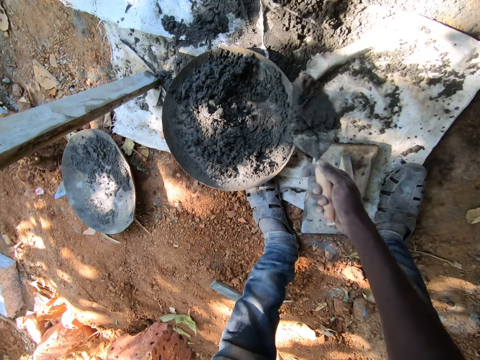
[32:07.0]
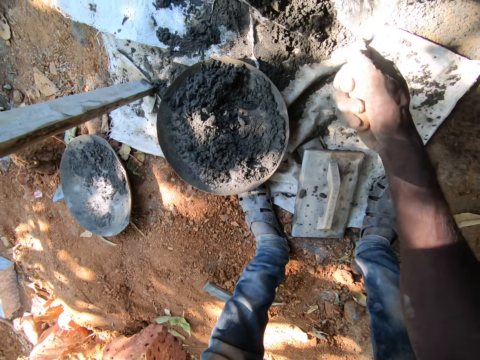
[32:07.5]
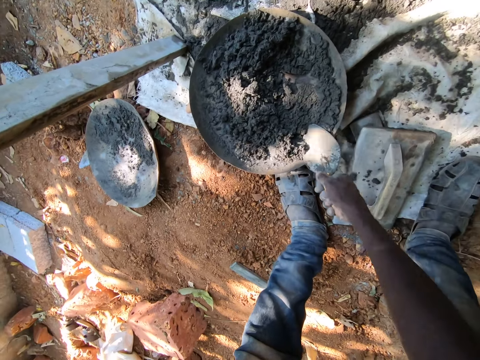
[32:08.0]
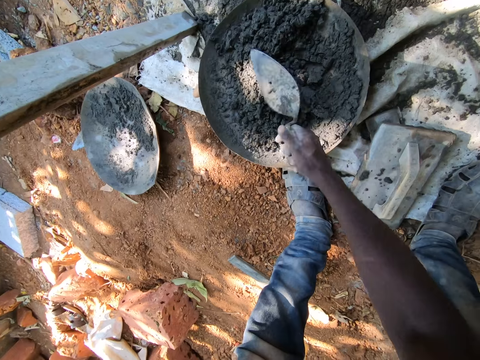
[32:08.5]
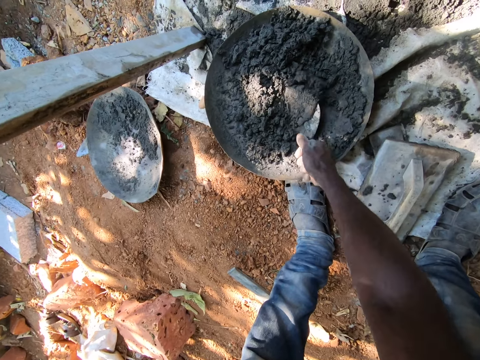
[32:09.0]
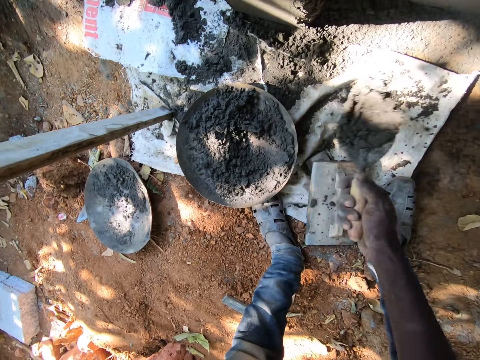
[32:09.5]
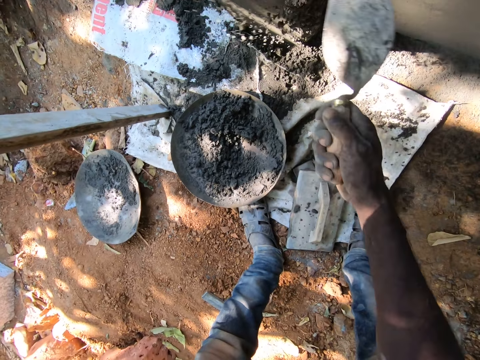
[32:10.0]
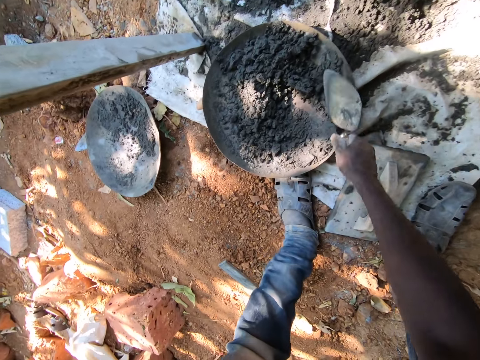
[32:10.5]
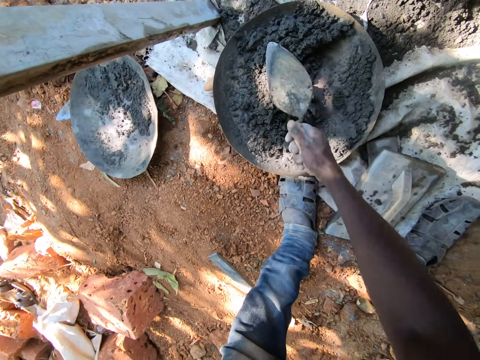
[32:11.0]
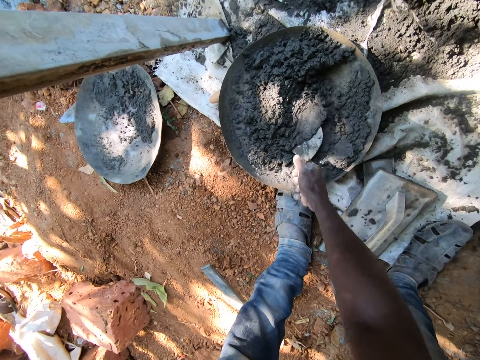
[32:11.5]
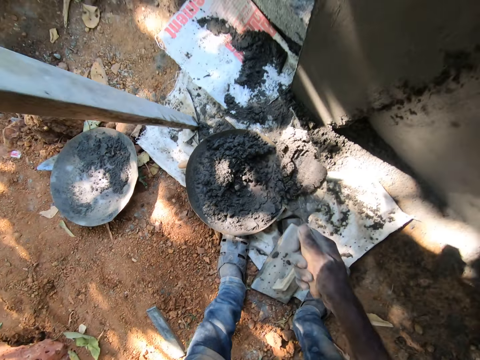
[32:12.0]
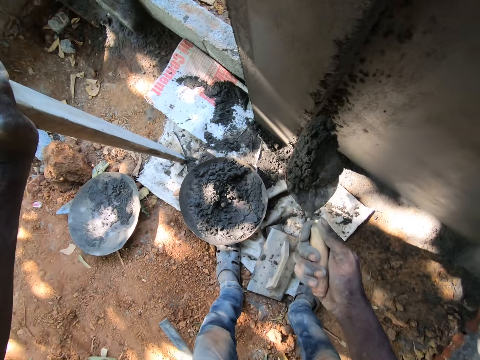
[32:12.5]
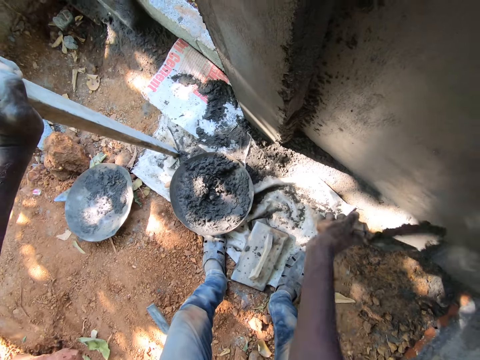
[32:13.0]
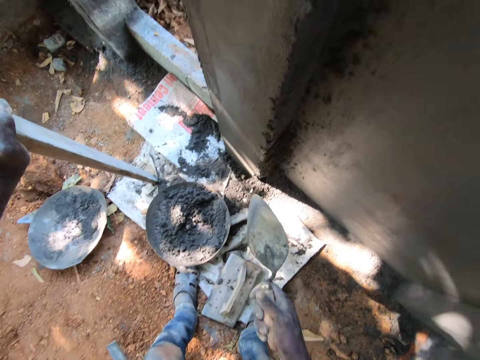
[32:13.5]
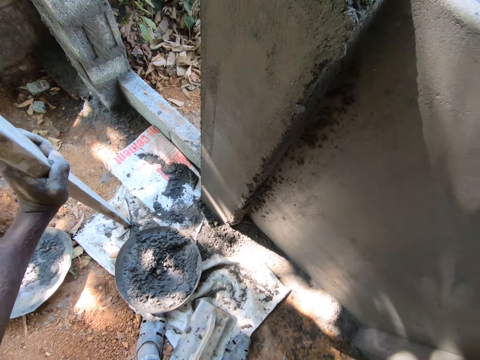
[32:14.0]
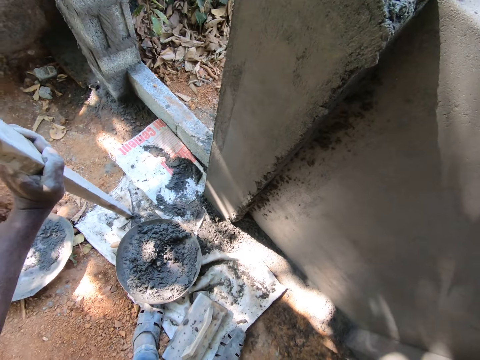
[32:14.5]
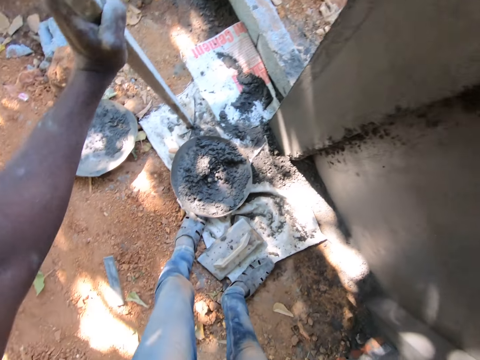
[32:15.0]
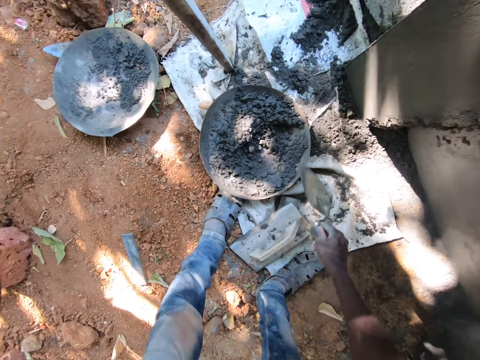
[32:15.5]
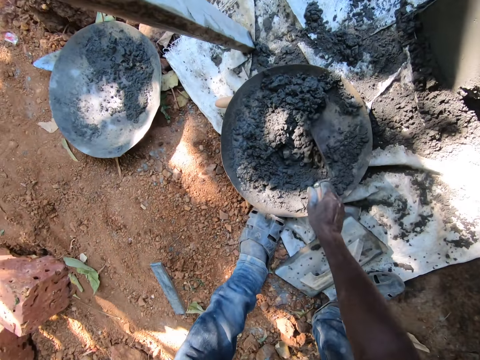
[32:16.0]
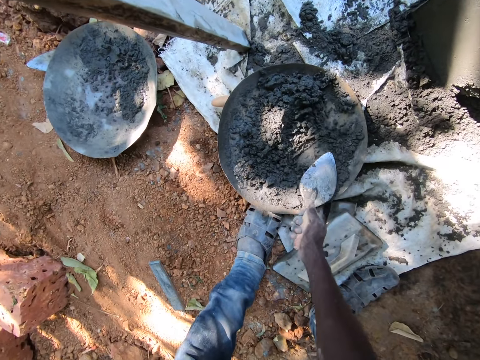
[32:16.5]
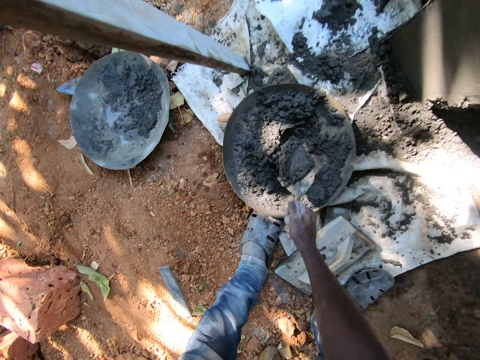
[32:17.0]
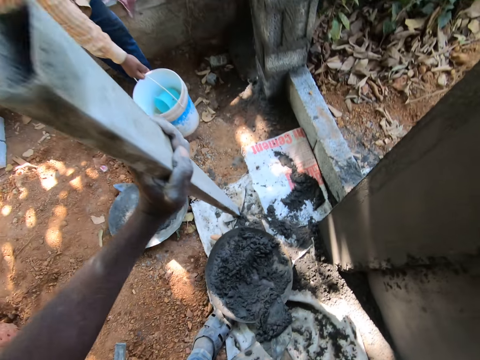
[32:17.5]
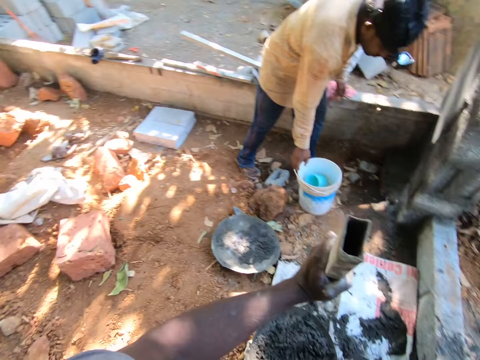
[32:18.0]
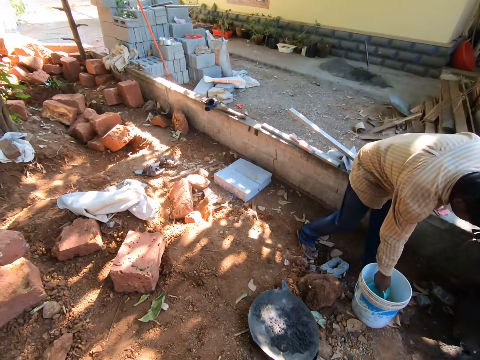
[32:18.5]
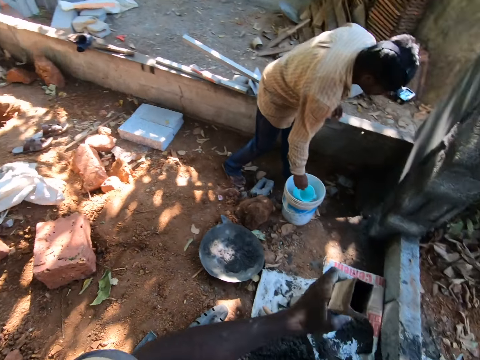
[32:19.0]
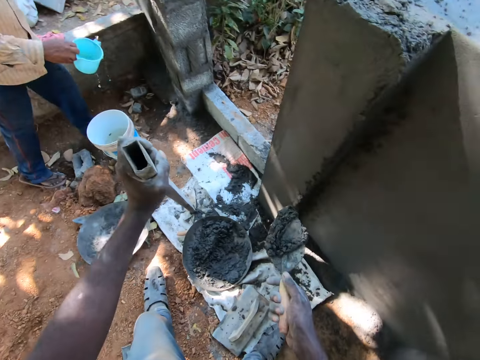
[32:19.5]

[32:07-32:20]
The camera wearer throws the concrete on the brick trowel in his right hand on the wall. He scoops concrete from the head pan with the brick trowel in his right hand. He throws the concrete on the brick trowel in his right hand on the wall. He mixes the concrete in the head pan with the brick trowel in his right hand. He scoops concrete from the head pan with the brick trowel in his right hand. He throws the concrete on the brick trowel in his right hand on the wall. He mixes the concrete in the head pan with the brick trowel in his right hand. He scoops concrete from the head pan with the brick trowel in his right hand. A man drops a bucket on the ground with his left hand and picks up a cup from the bucket with his left hand.

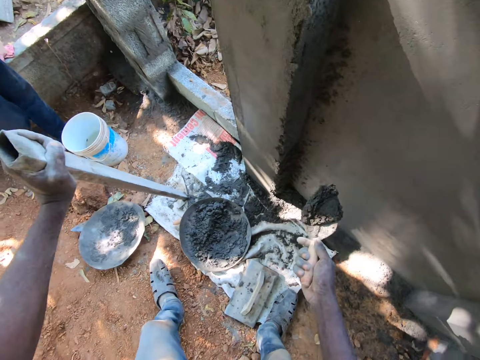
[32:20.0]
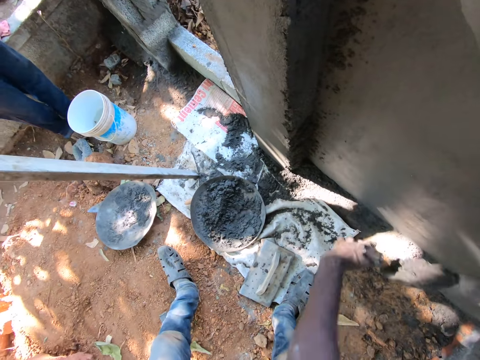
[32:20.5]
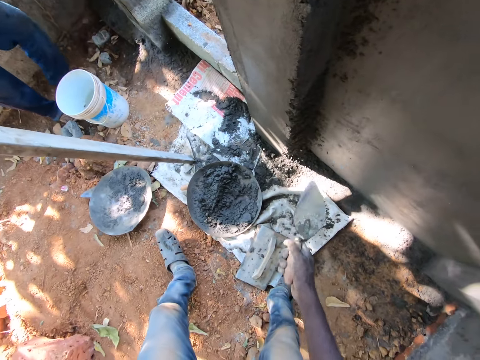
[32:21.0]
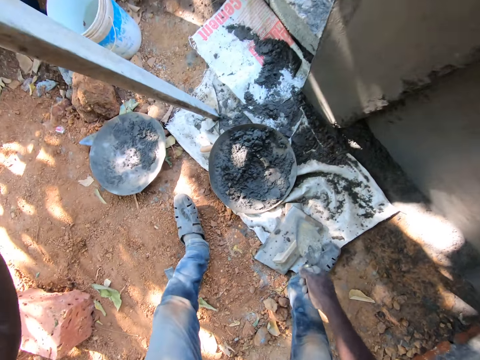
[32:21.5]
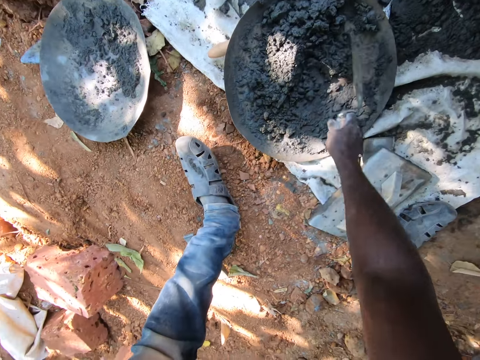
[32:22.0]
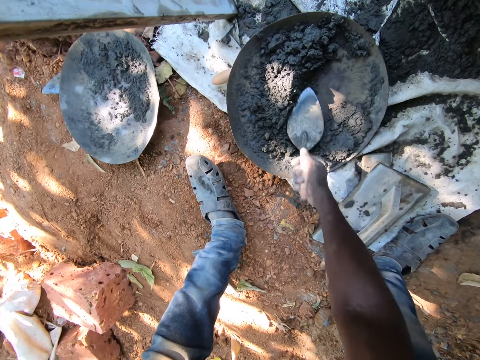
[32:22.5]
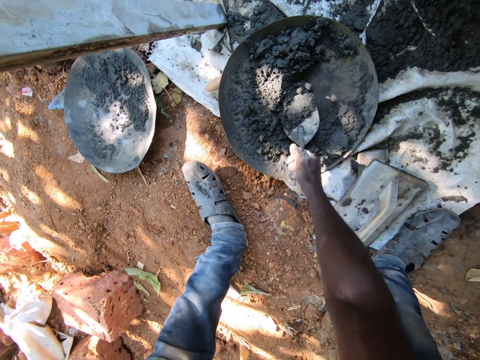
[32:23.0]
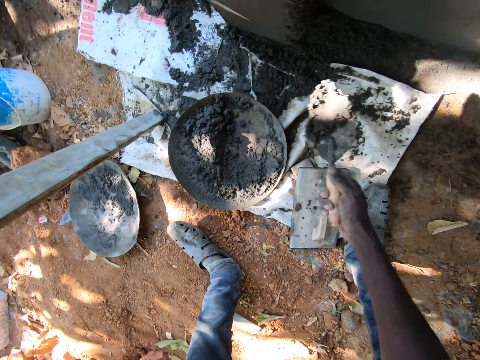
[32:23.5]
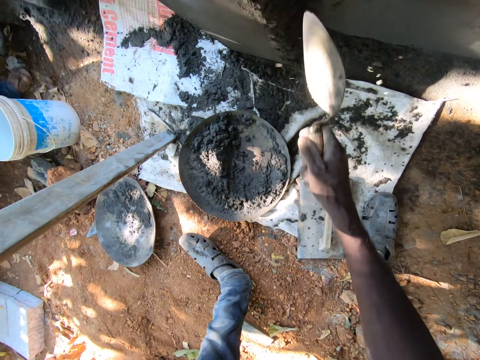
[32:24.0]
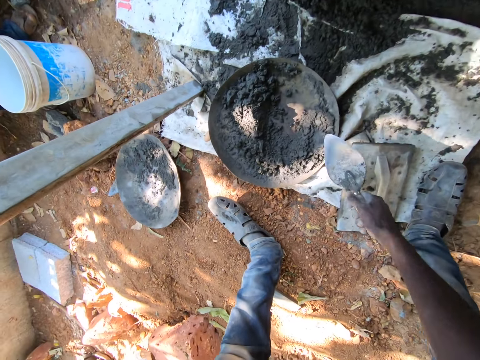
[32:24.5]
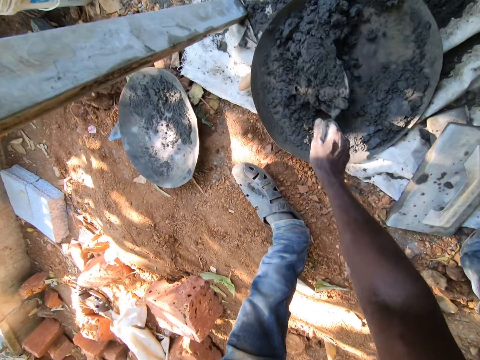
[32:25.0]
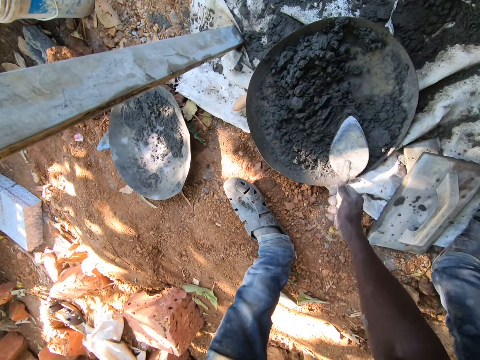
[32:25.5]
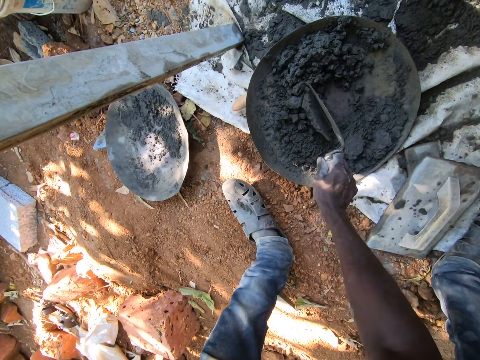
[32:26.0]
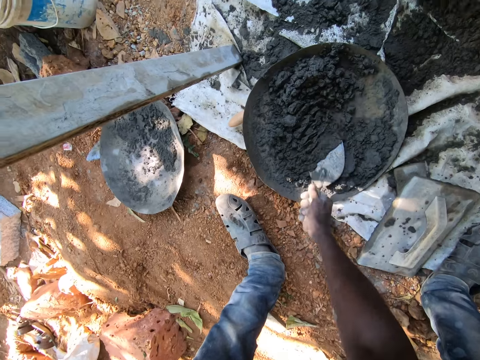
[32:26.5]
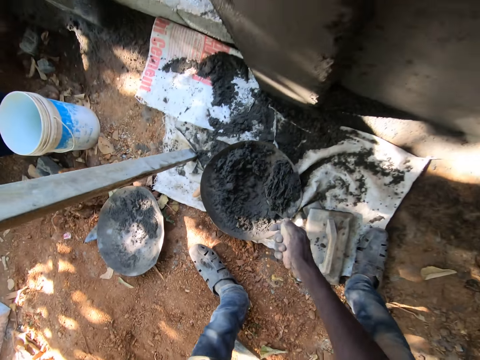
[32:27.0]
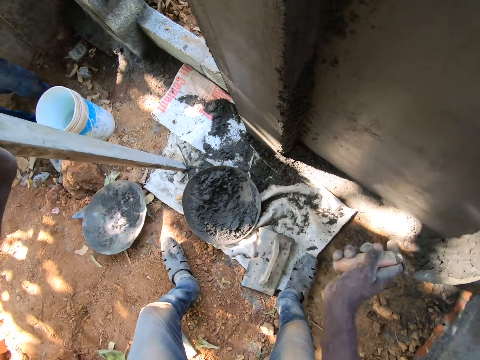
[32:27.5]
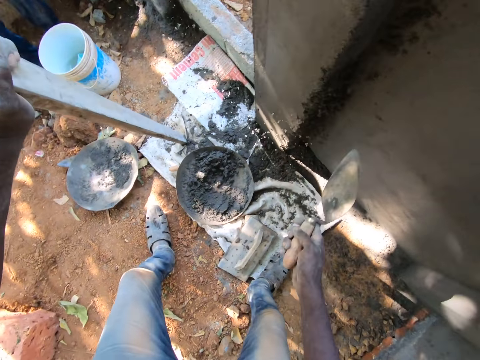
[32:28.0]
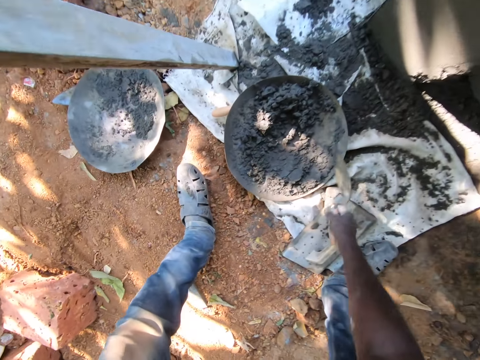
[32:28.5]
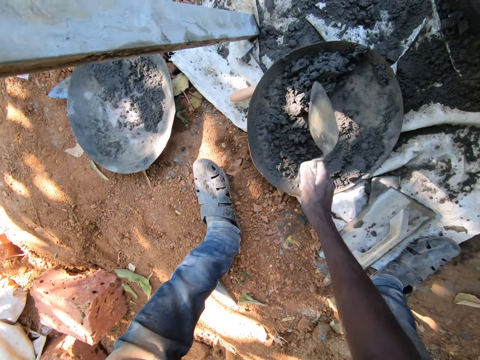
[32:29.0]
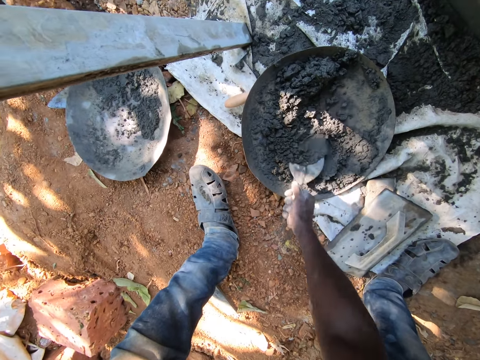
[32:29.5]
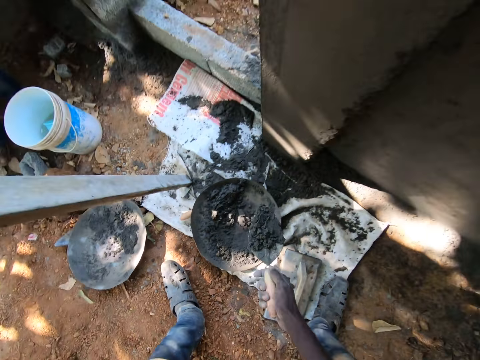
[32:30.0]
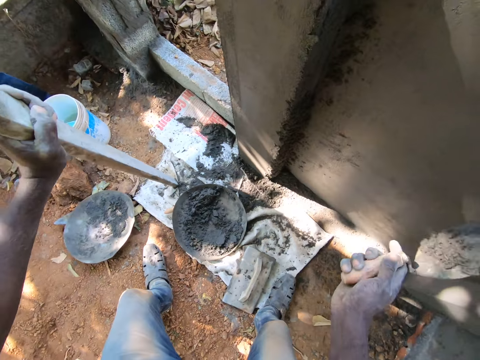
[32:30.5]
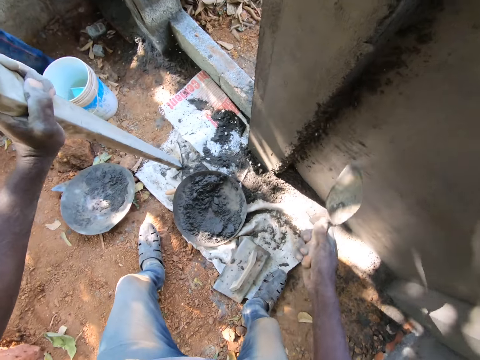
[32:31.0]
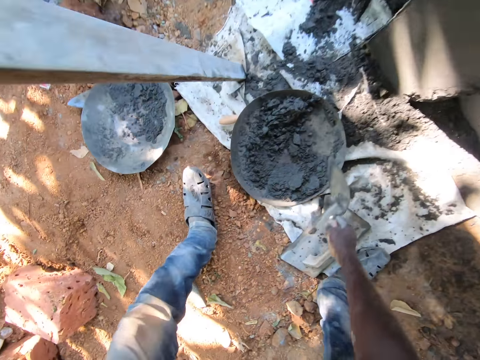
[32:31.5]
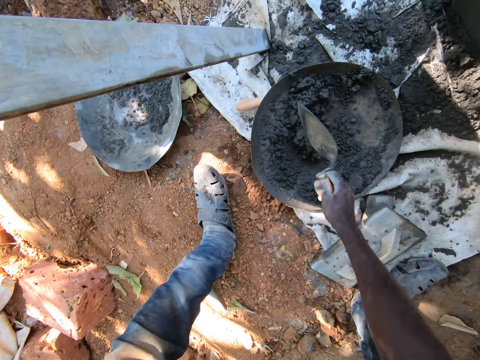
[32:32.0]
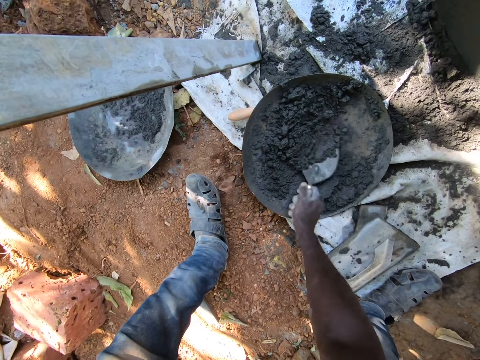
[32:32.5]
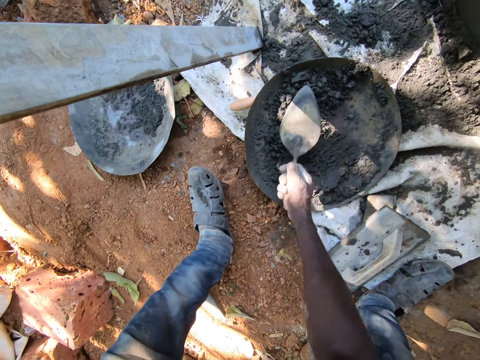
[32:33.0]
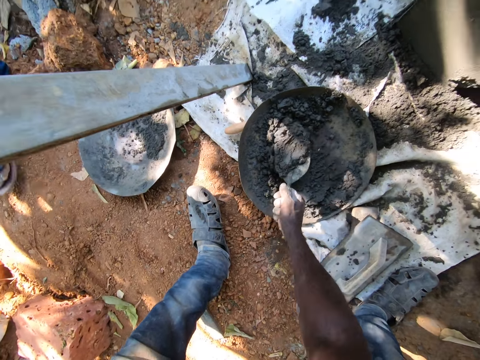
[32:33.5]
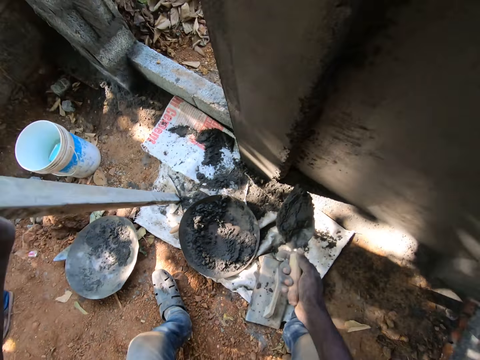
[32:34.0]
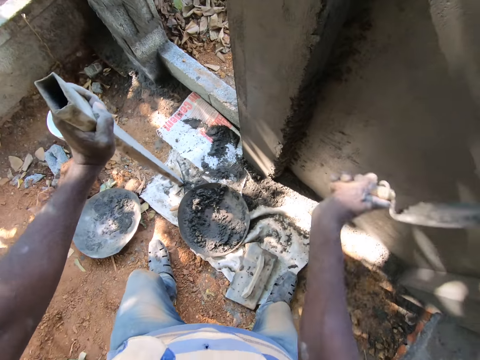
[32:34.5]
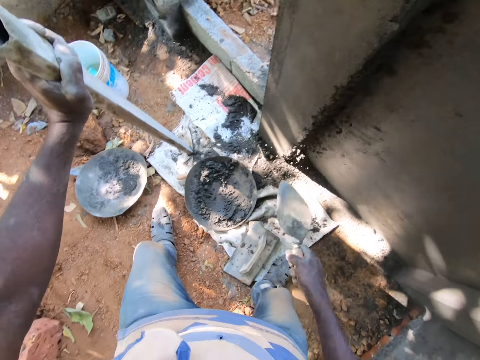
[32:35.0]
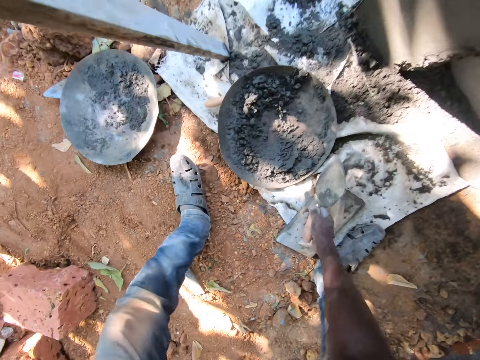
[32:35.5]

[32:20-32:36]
The camera wearer throws the concrete on the brick trowel in his right hand on the wall. He mixes the concrete in the head pan with the brick trowel in his right hand. He scoops concrete from the head pan with the brick trowel in his right hand. He throws the concrete on the brick trowel in his right hand on the wall. He mixes the concrete in the head pan with the brick trowel in his right hand. He scoops concrete from the head pan with the brick trowel in his right hand. He throws the concrete on the brick trowel in his right hand on the wall. He mixes the concrete in the head pan with the brick trowel in his right hand. He scoops concrete from the head pan with the brick trowel in his right hand. He throws the concrete on the brick trowel in his right hand on the wall. He mixes the concrete in the head pan with the brick trowel in his right hand. He scoops concrete from the head pan with the brick trowel in his right hand. He throws the concrete on the brick trowel in his right hand on the wall.
